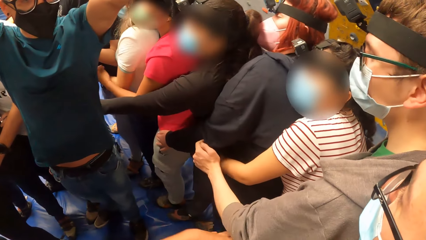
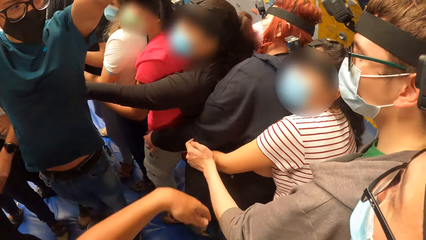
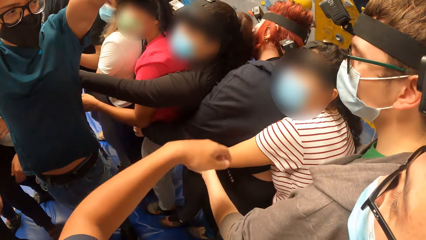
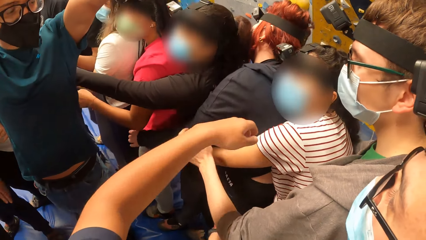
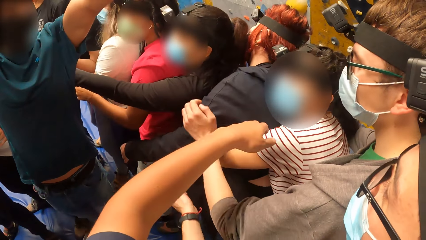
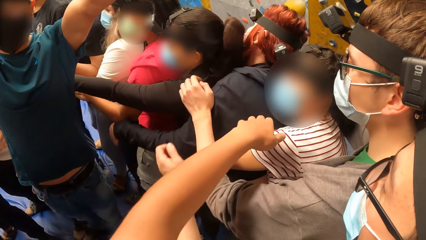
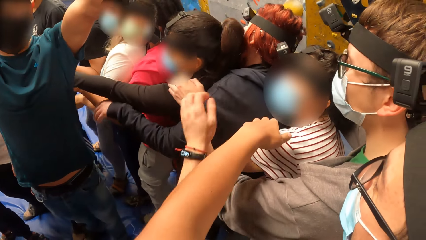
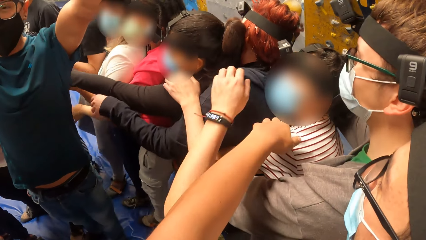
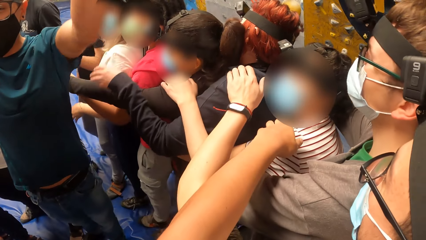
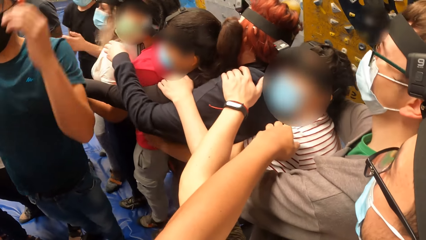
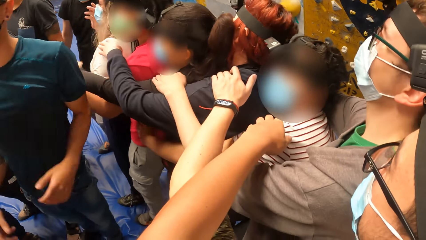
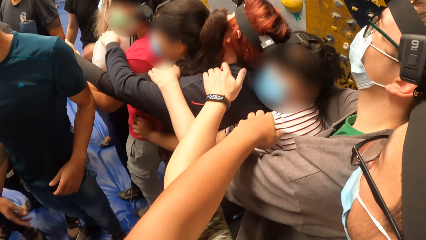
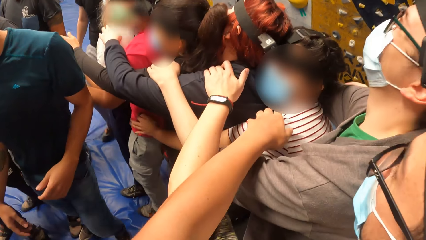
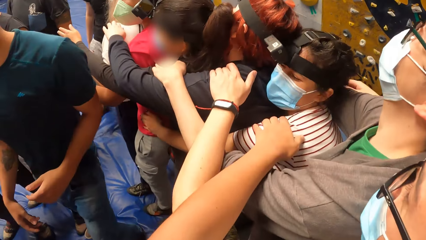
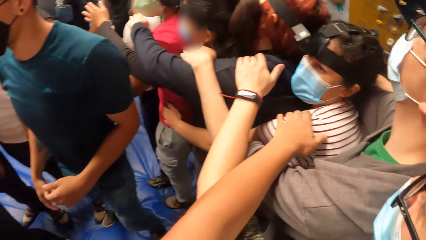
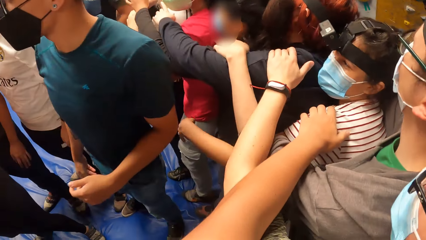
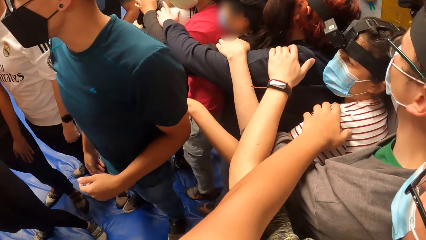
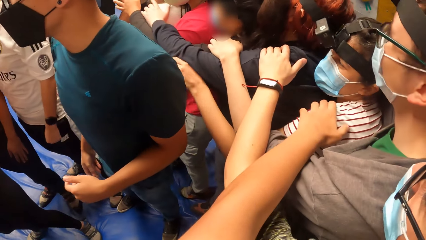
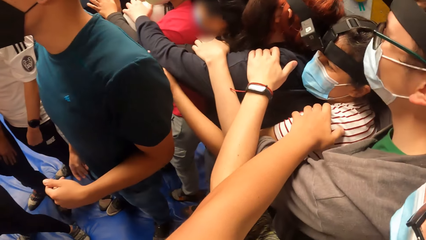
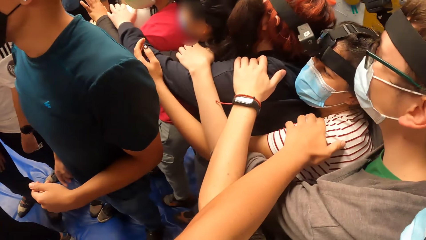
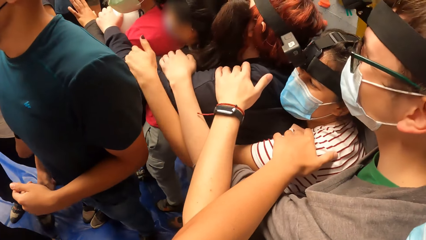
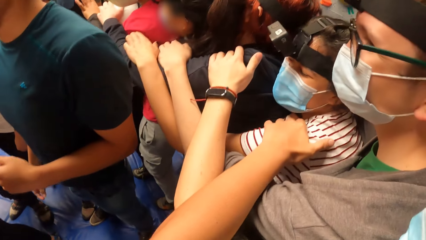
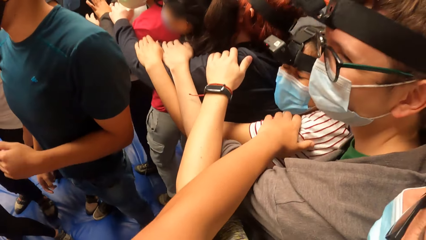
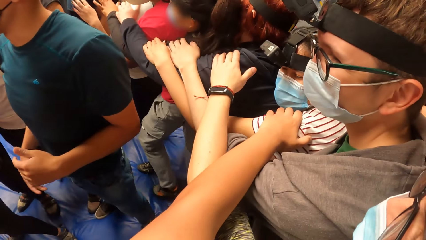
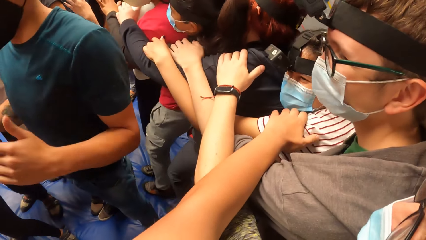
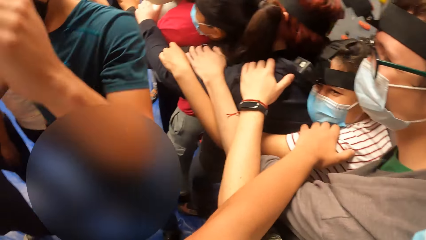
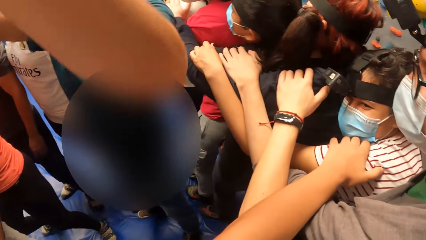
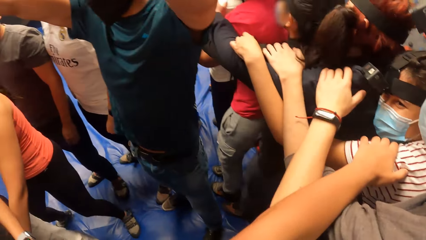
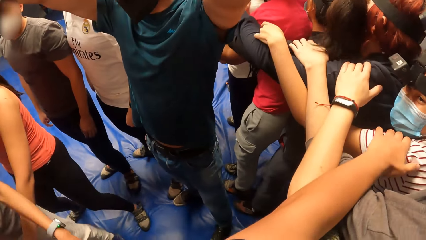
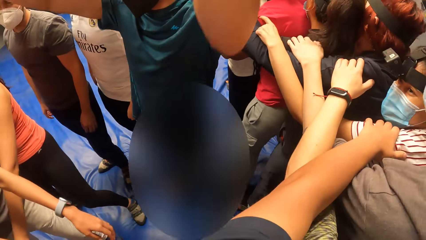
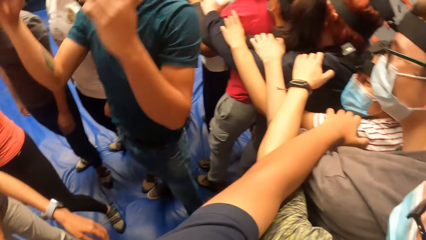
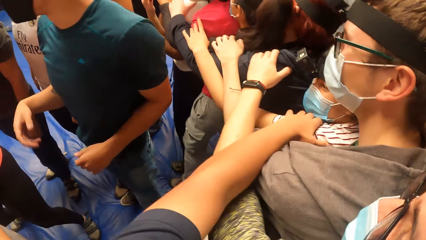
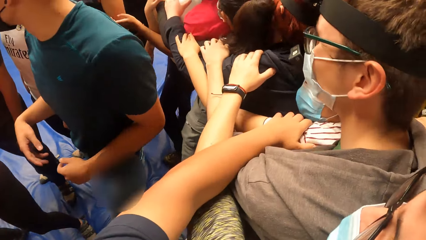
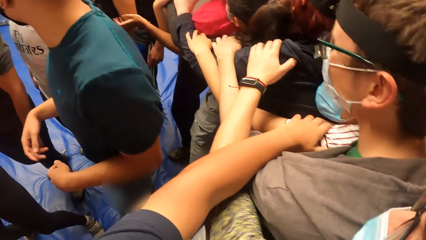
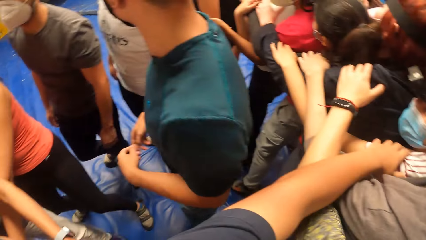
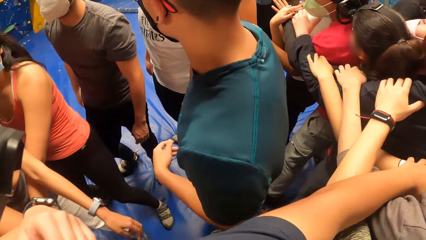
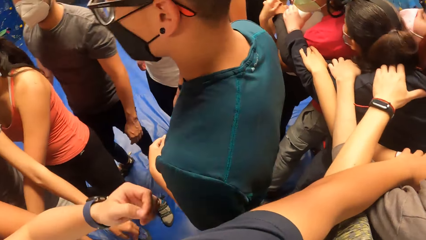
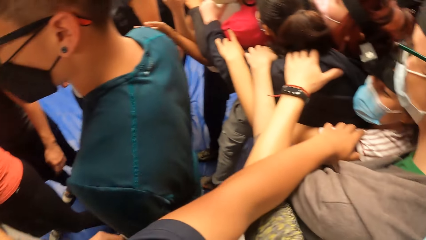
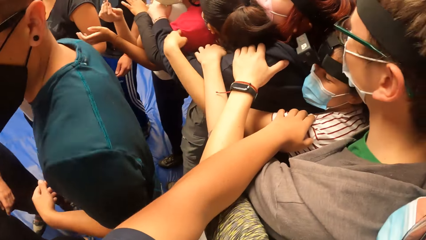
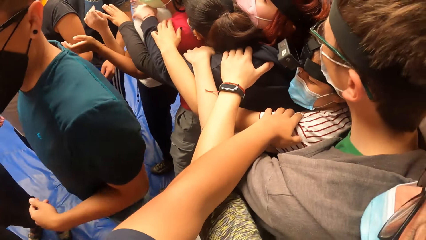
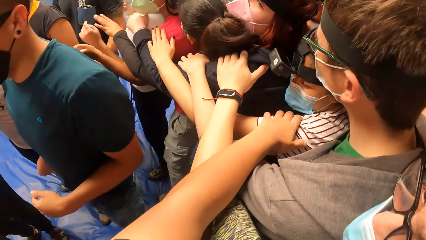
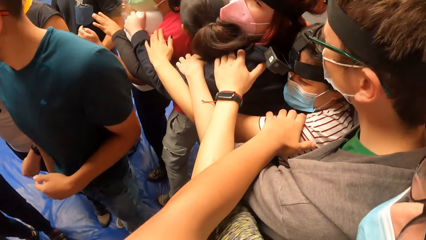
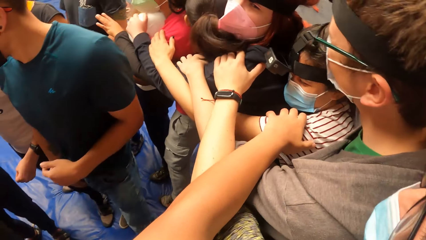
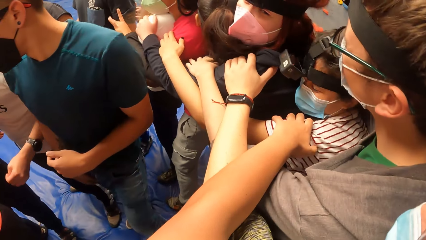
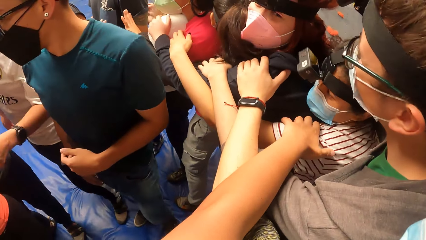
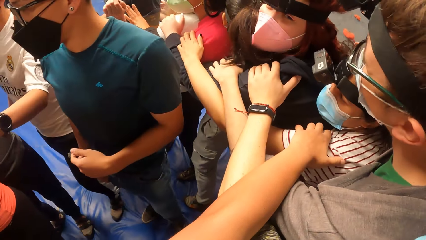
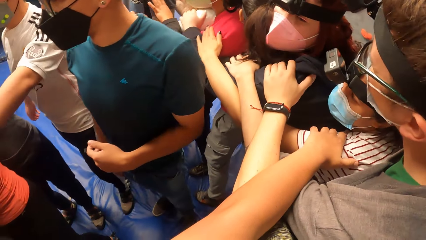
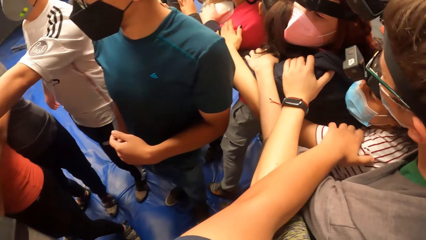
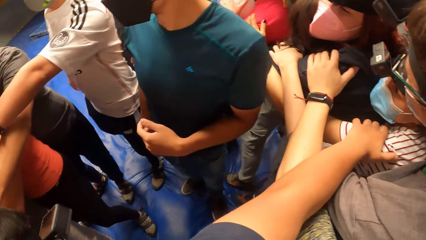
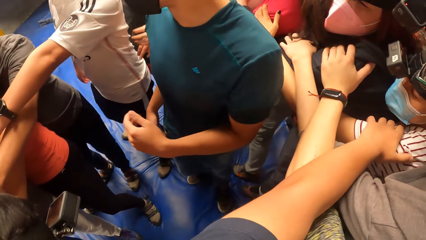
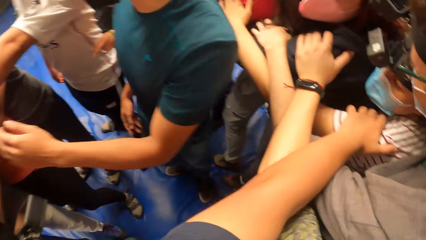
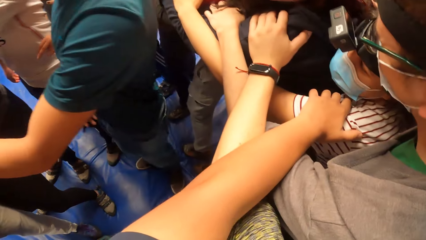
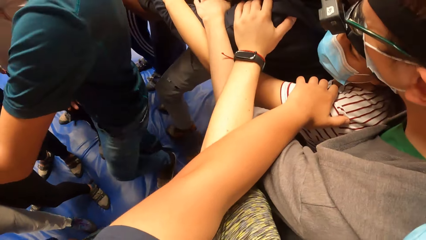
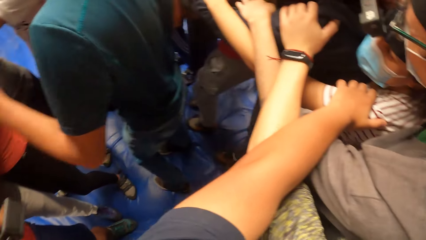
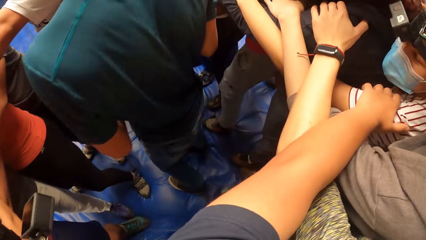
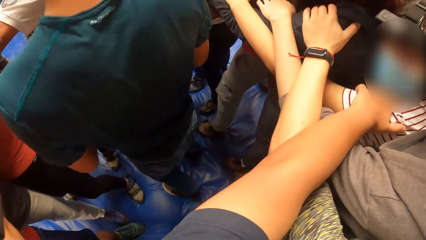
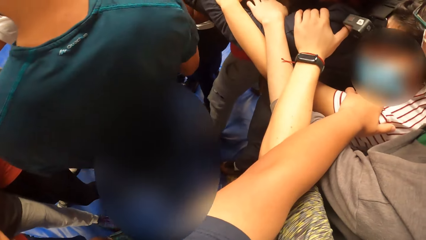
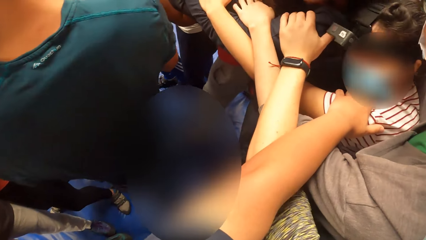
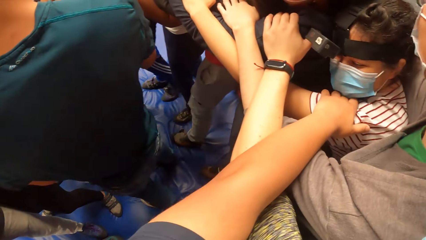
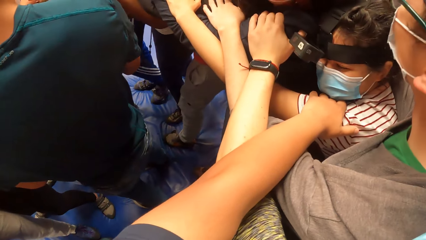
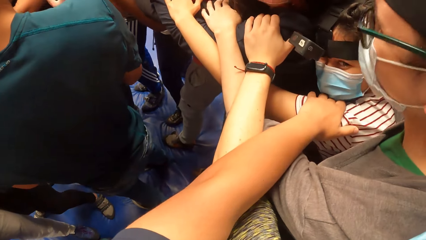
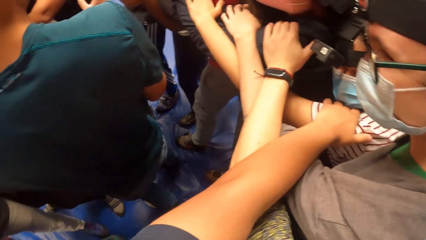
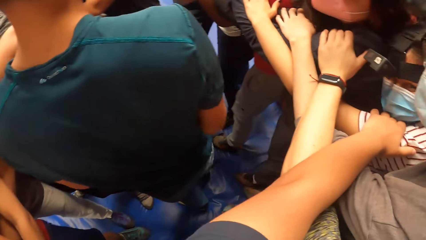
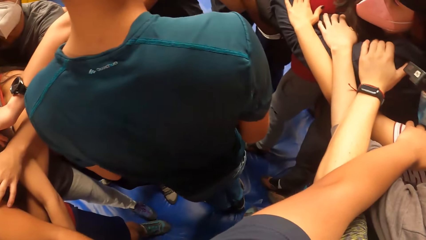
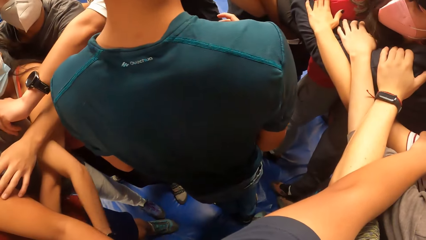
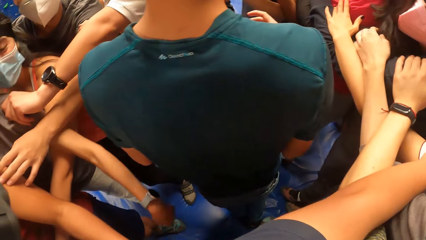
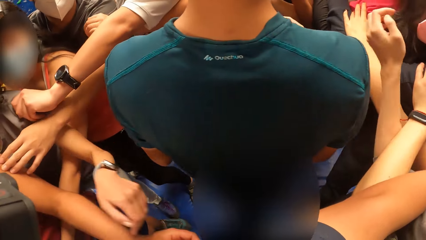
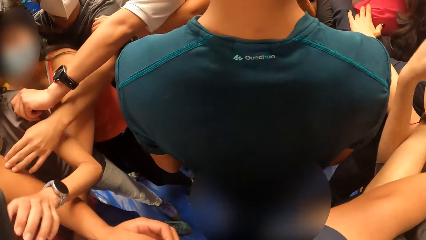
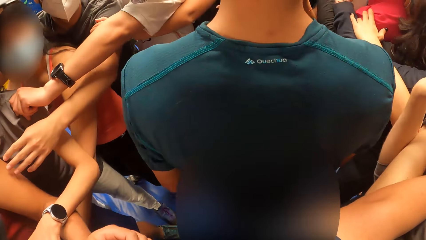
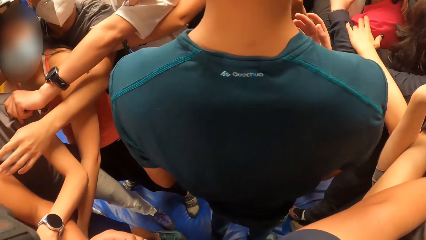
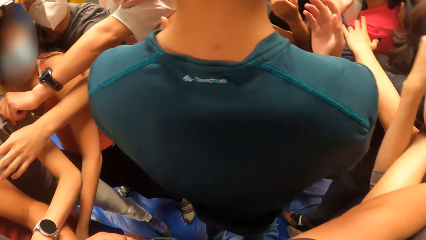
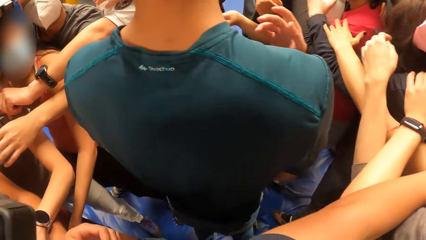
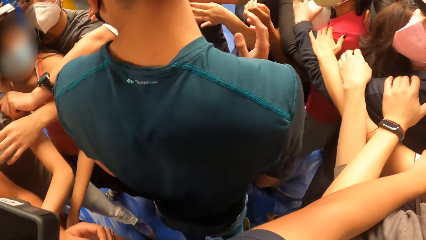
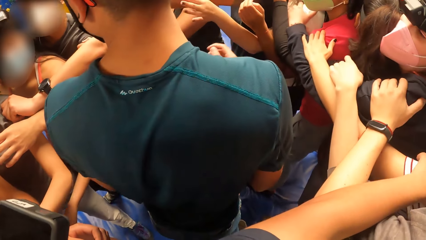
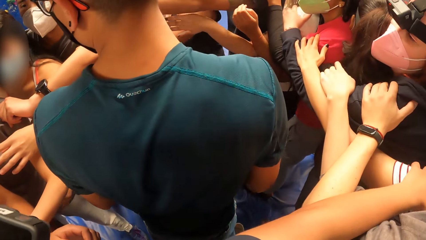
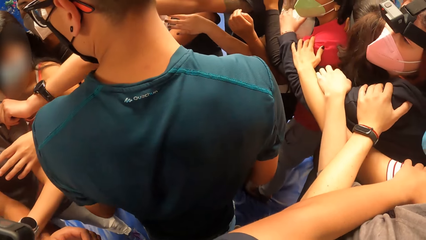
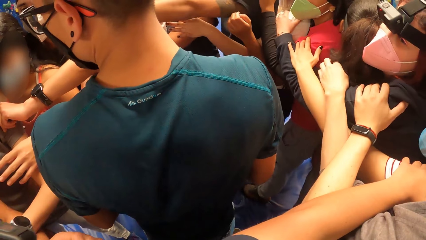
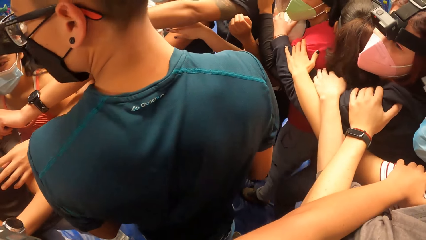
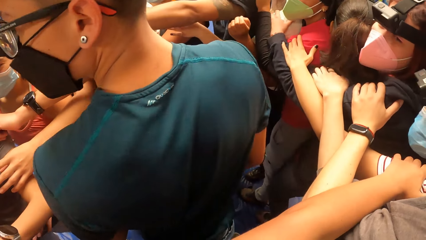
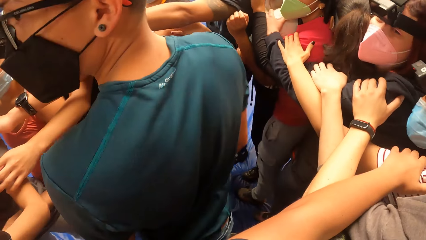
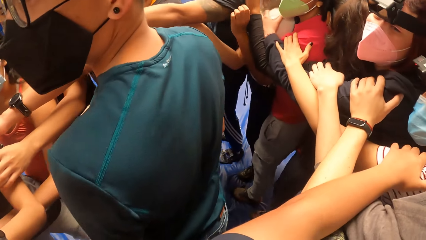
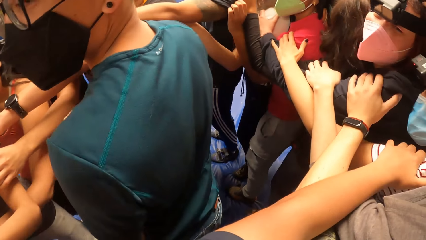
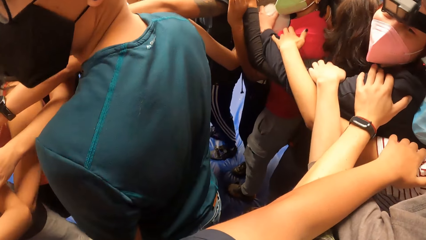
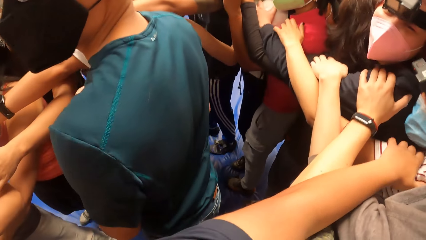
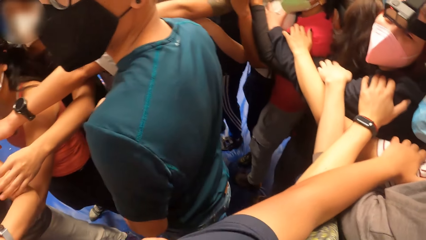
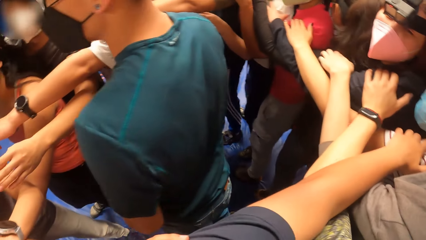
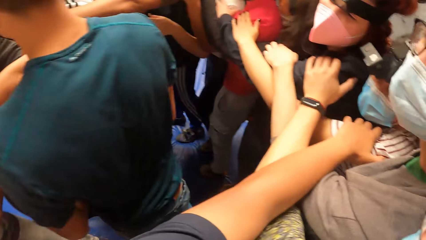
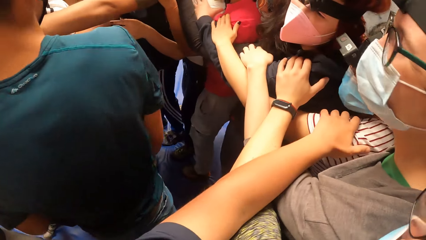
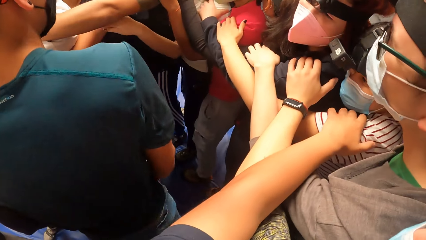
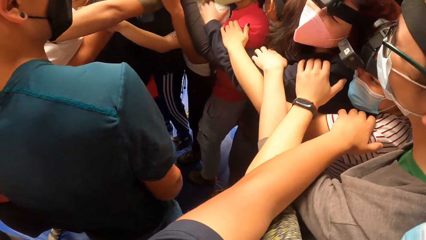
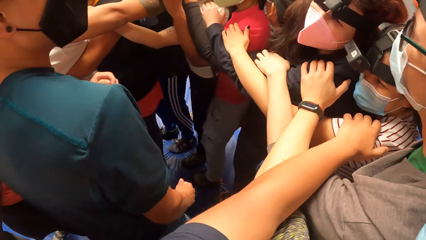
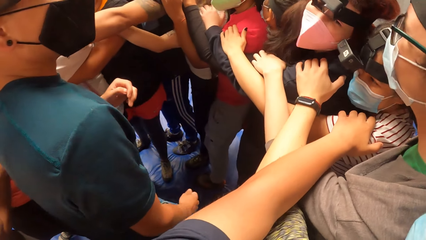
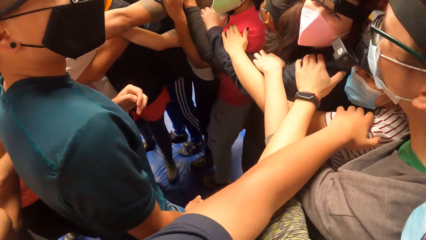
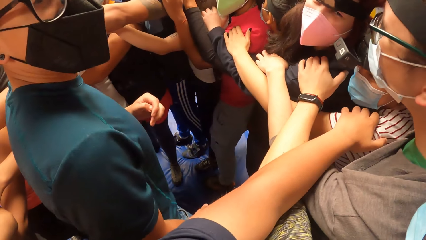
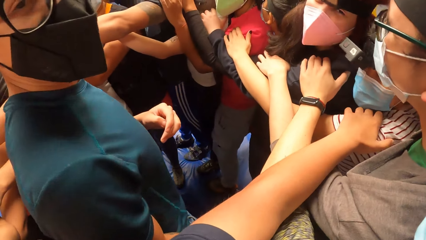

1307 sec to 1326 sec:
The camera wearer removes his left hand from the waist of a man. He holds the shoulders. He places his left hand on the left shoulder of a woman. Another man lowers his hands. The other man lifts the hands and looks around. The camera wearer looks at the other man.
